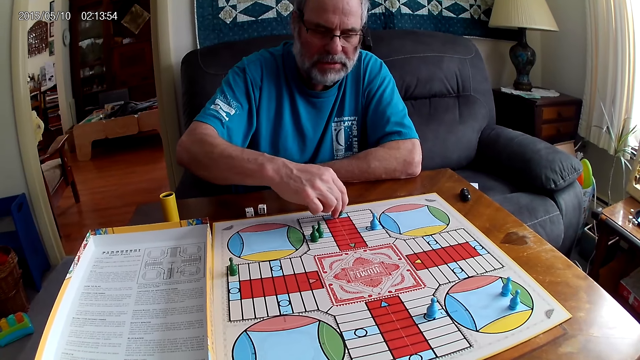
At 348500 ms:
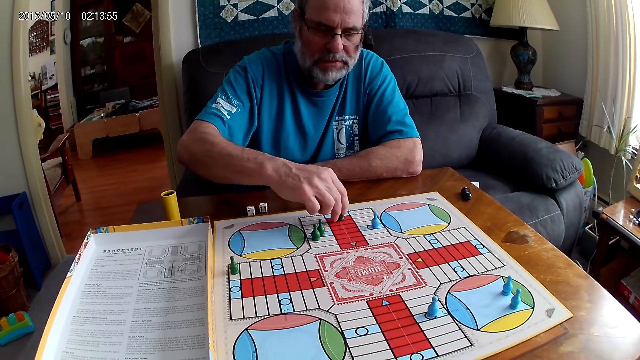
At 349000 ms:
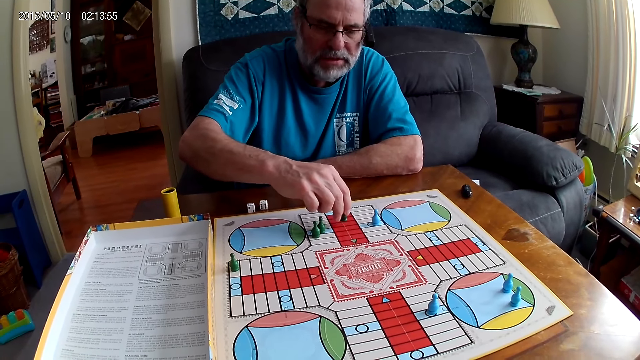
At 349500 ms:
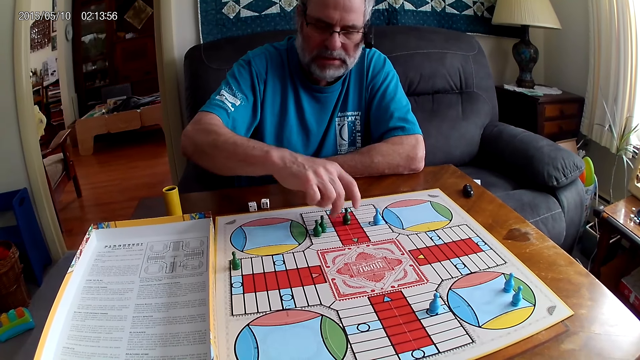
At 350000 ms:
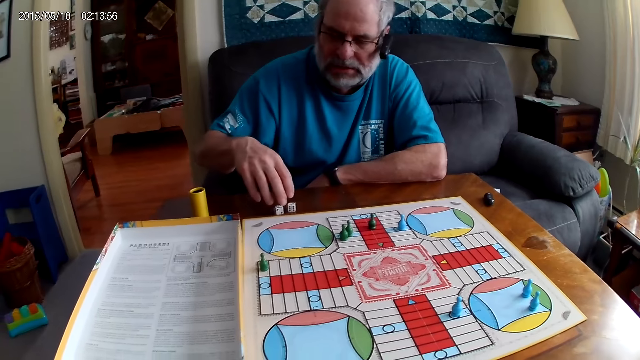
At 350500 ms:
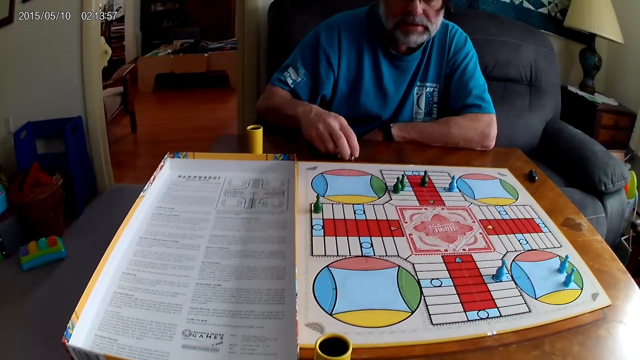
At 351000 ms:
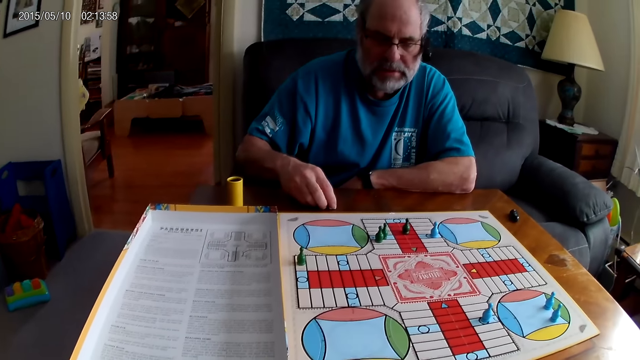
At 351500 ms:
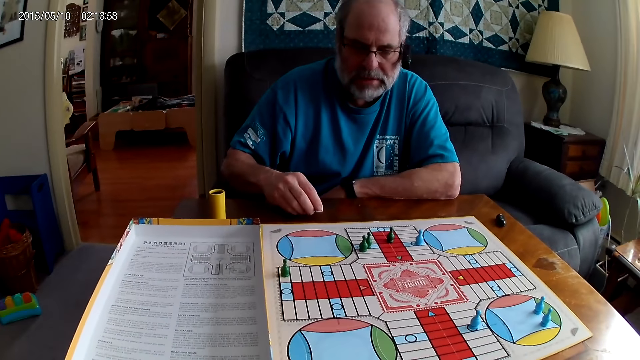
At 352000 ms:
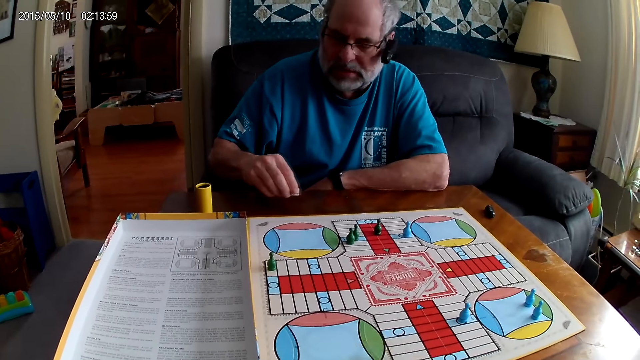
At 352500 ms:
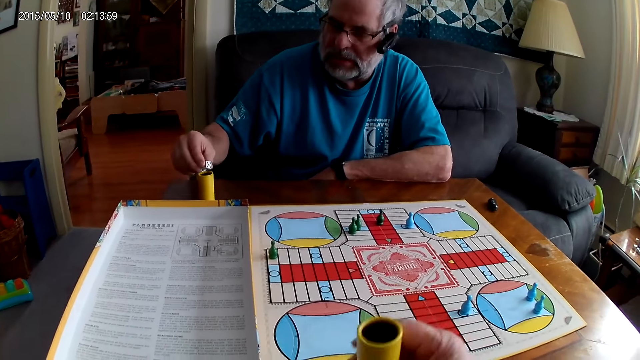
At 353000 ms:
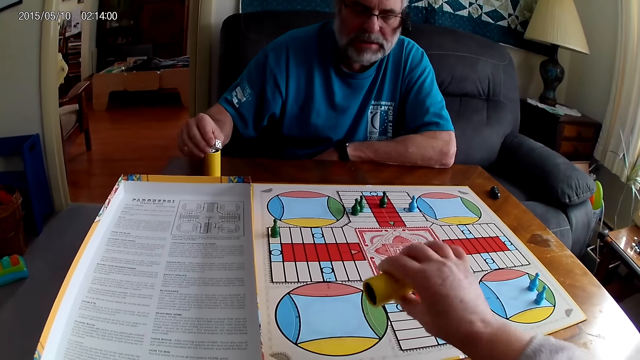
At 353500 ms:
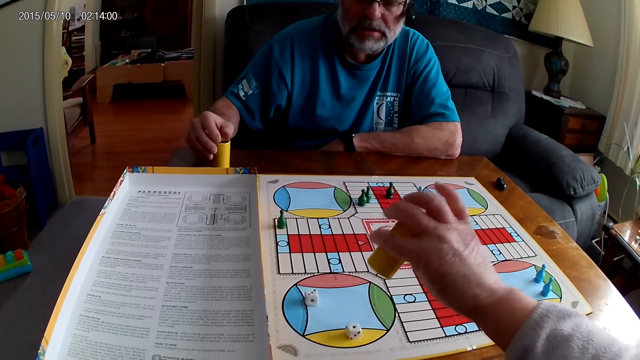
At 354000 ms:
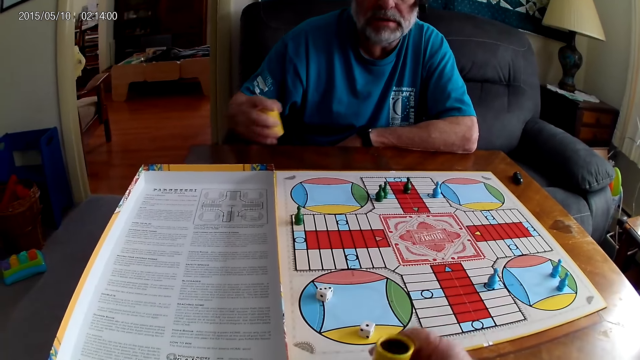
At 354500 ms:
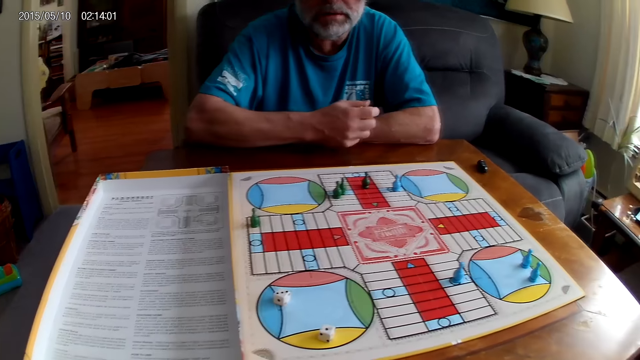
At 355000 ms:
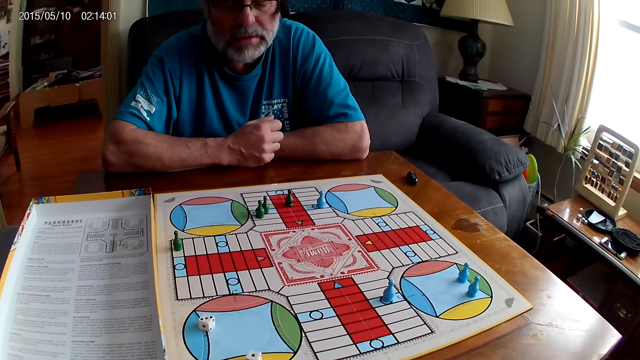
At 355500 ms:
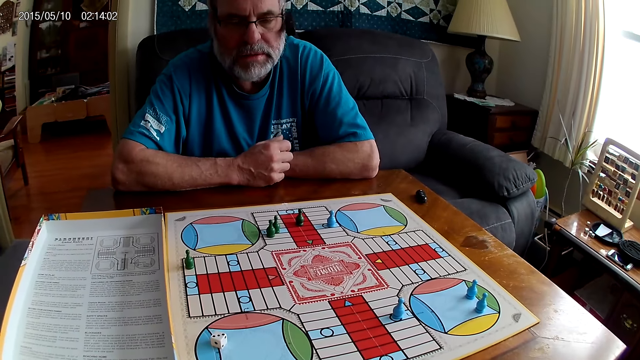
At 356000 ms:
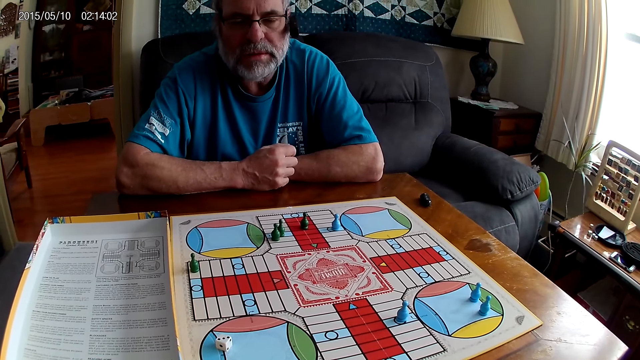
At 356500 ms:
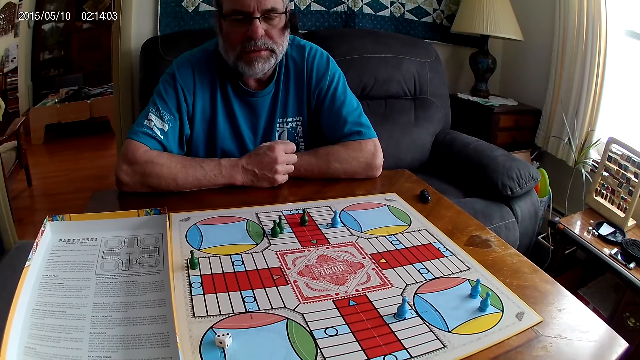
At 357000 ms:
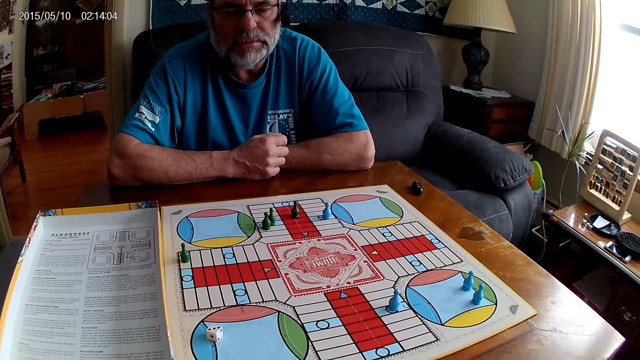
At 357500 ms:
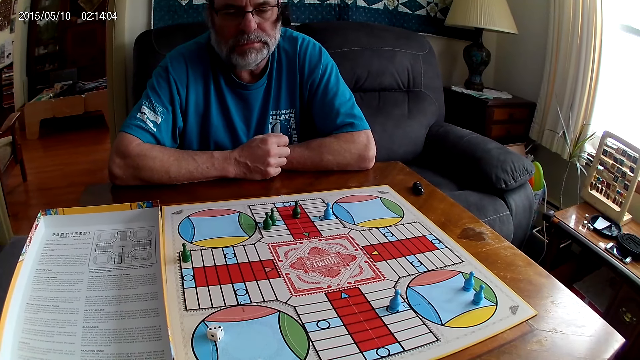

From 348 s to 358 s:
A man picks up the dice on the table with his right hand. The camera wearer shuffles the dice in the container or dice cup with her right hand. The man puts the dice in the container with his right hand. The camera wearer pours the dice on the Ludo board with her right hand. The man picks up the container from the table with his right hand. The camera wearer lays the dice cup aside. She stares at the board game.

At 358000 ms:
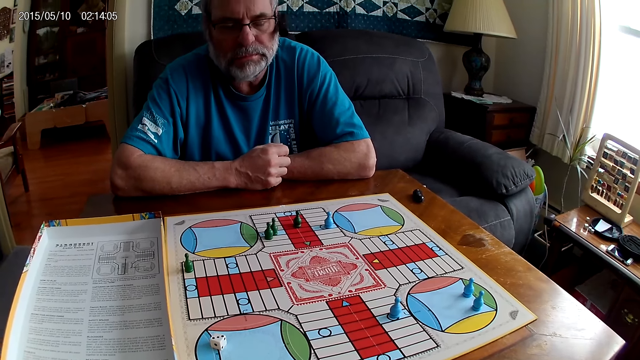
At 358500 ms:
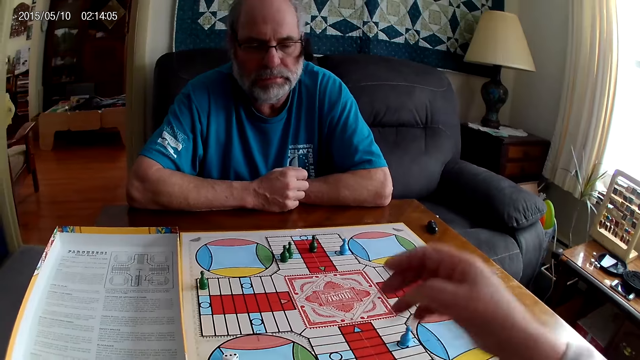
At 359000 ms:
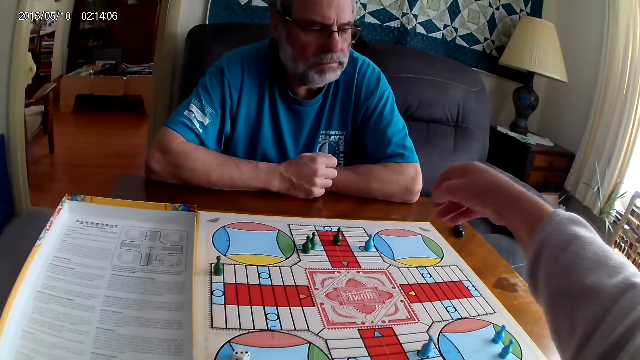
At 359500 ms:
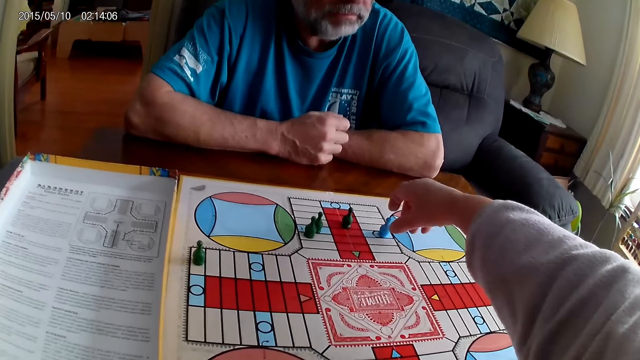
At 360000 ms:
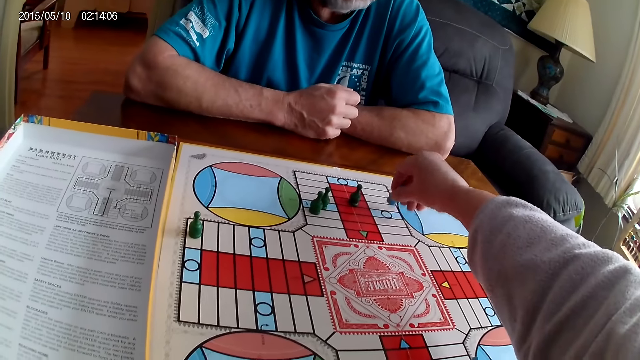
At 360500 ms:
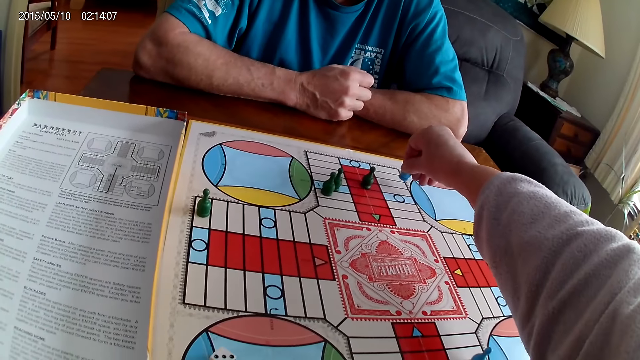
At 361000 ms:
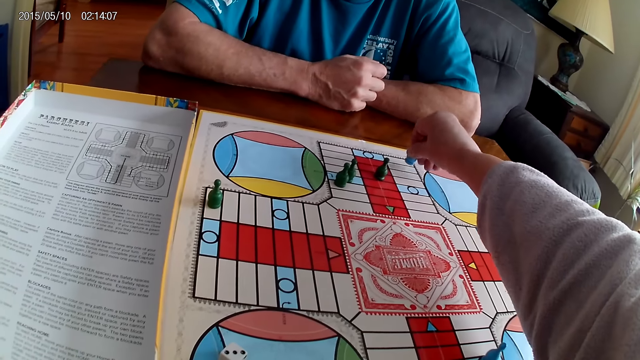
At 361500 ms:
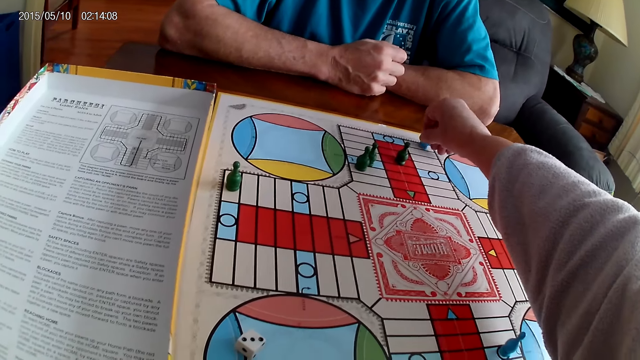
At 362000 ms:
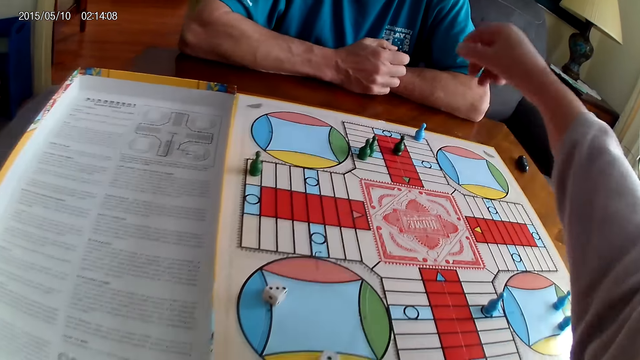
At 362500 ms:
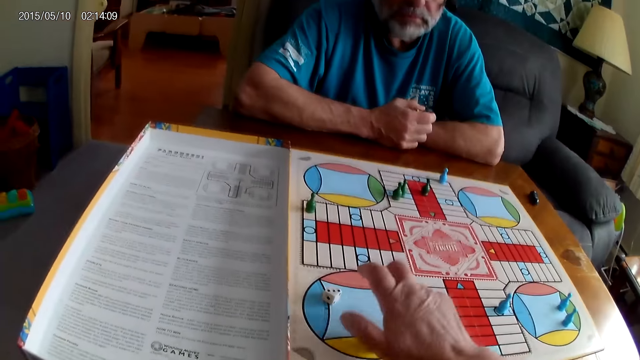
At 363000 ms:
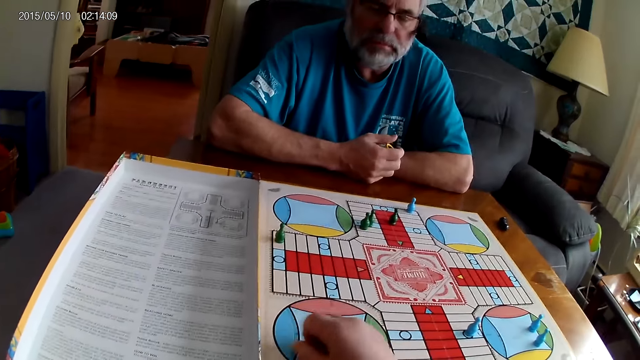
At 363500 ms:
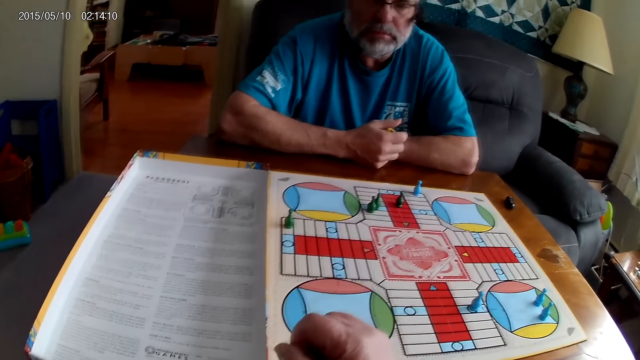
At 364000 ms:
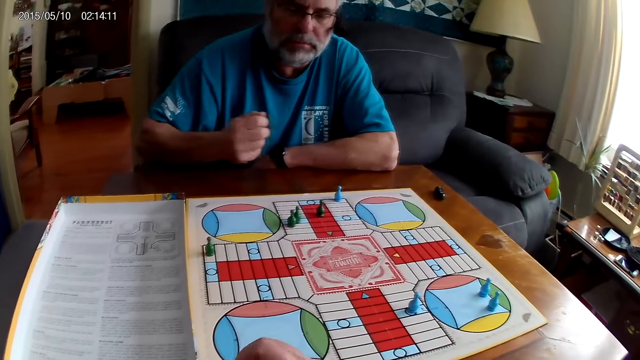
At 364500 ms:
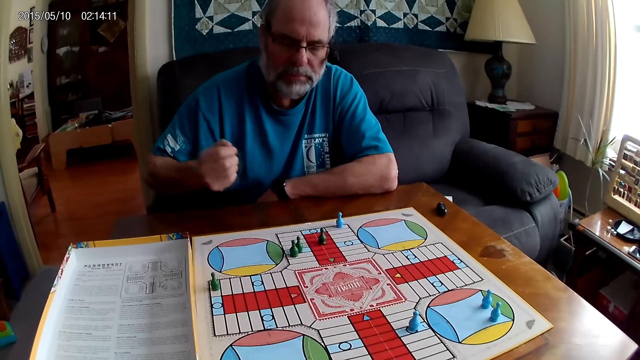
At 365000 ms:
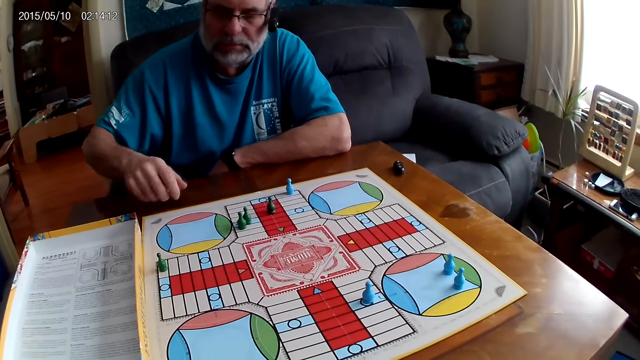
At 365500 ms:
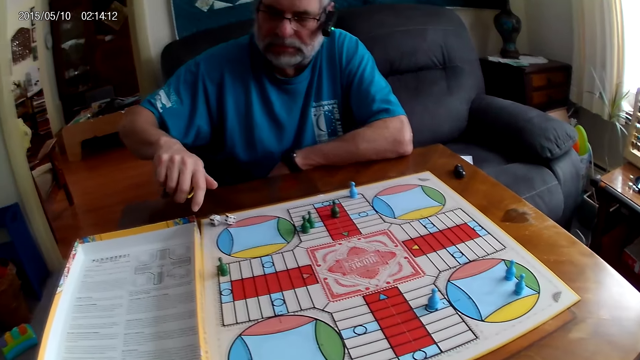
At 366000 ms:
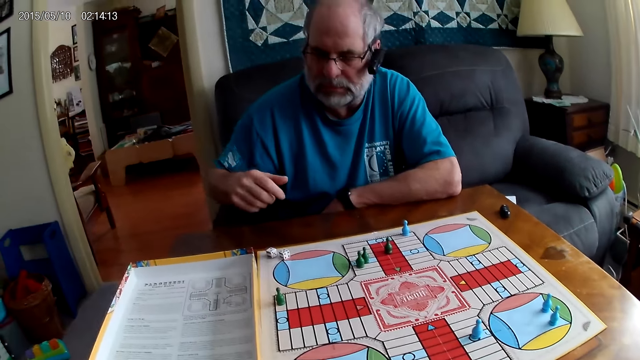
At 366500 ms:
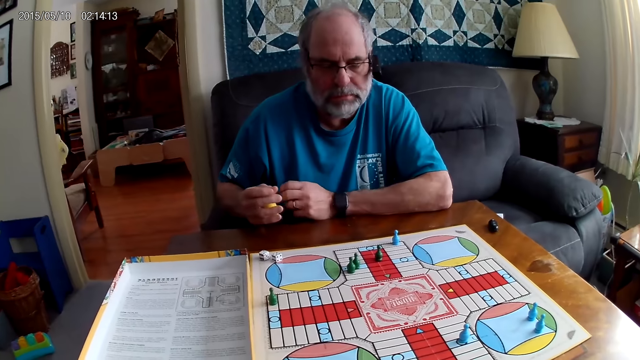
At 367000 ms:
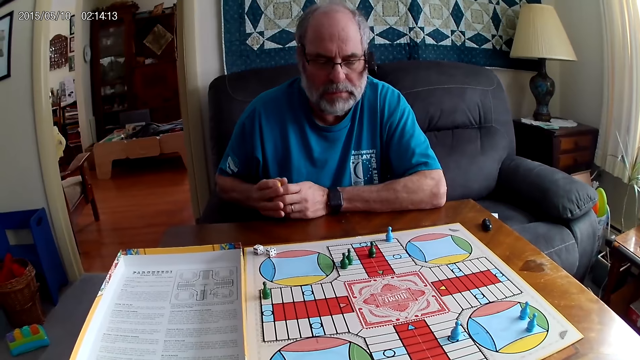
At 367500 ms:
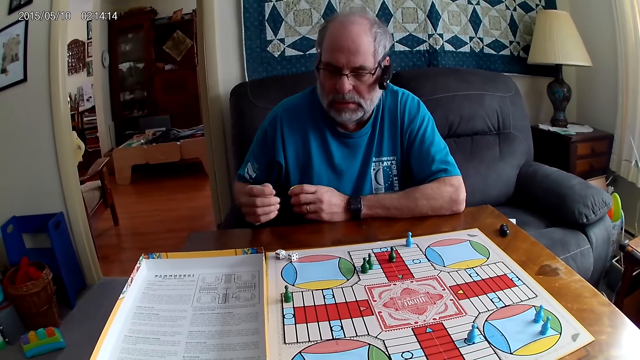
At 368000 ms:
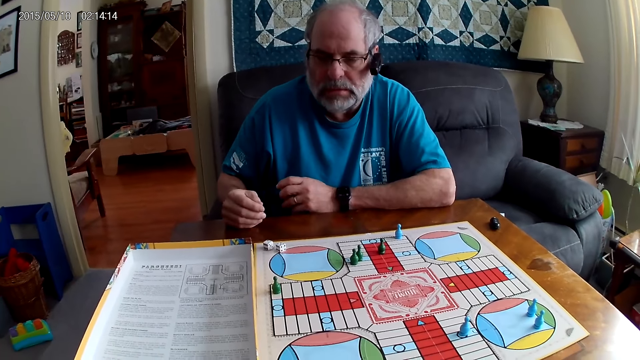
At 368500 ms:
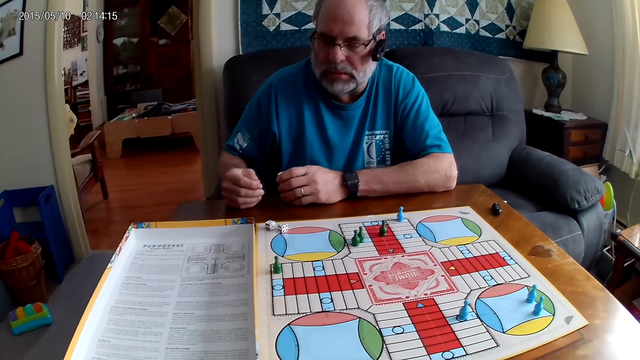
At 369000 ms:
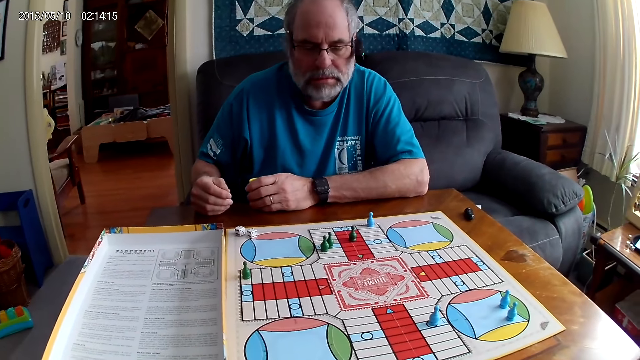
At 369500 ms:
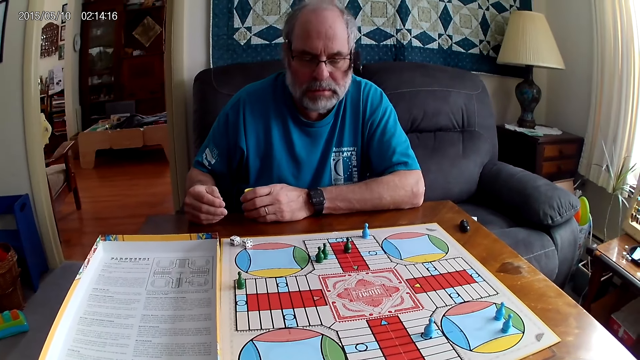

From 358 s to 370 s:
The camera wearer talks to herself. She moves a blue pawn with her right hand through some cells on the Ludo board. She picks up the dice on the Ludo board with her right hand. She puts the dice in the dice cup. A man shuffles the dice in the container with his right hand. He pours the dice from the container with his right hand. He holds the dice cup with the other hand. He looks at the board game.
